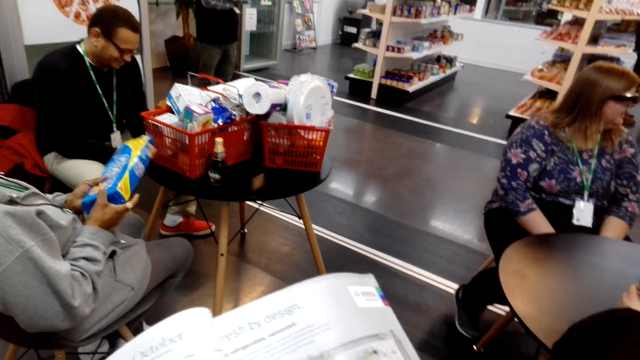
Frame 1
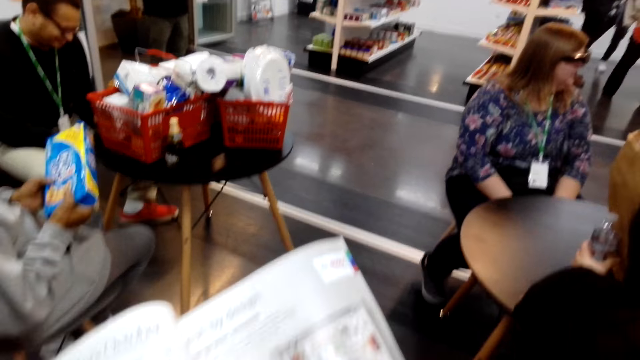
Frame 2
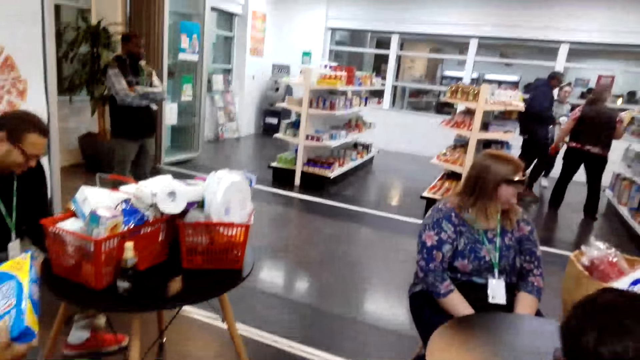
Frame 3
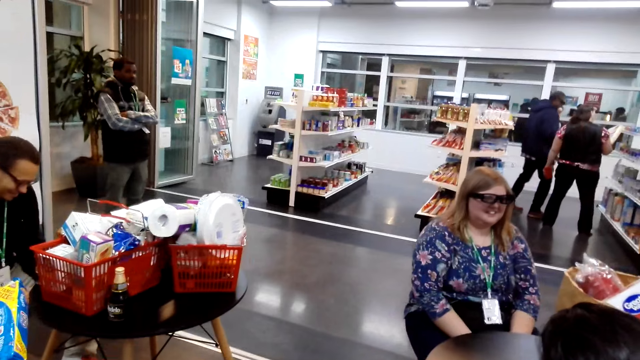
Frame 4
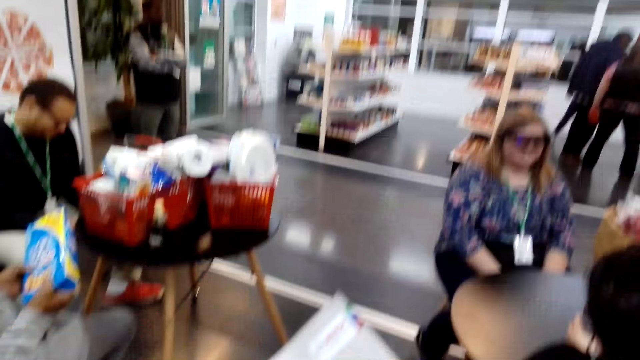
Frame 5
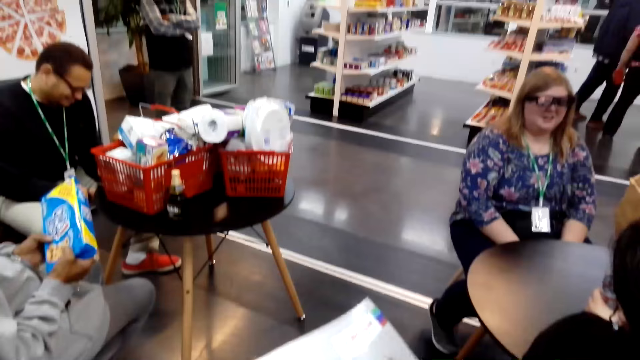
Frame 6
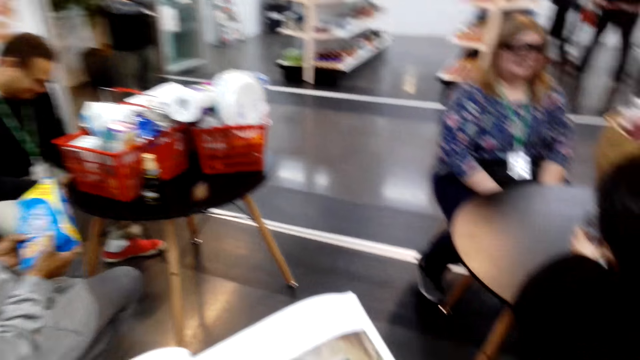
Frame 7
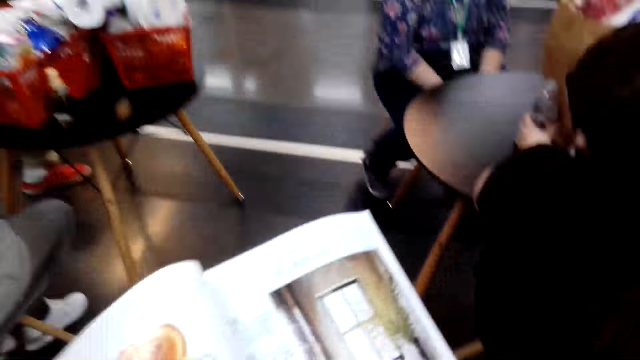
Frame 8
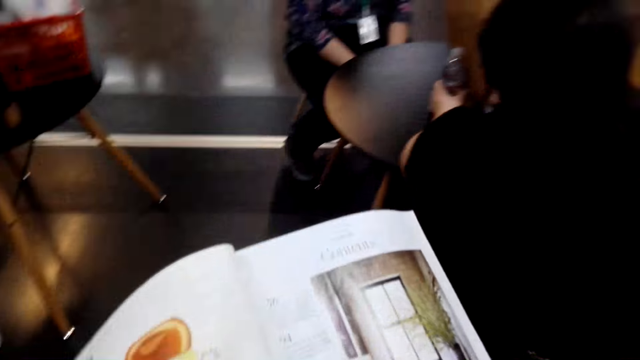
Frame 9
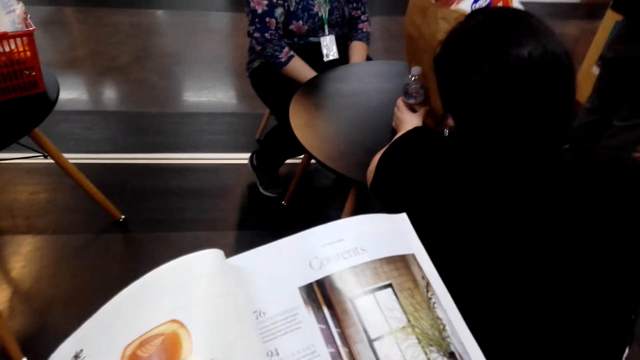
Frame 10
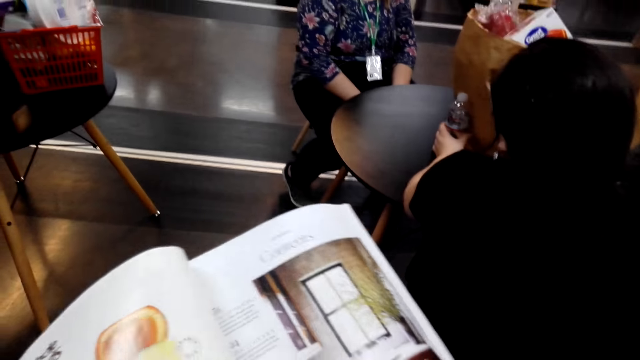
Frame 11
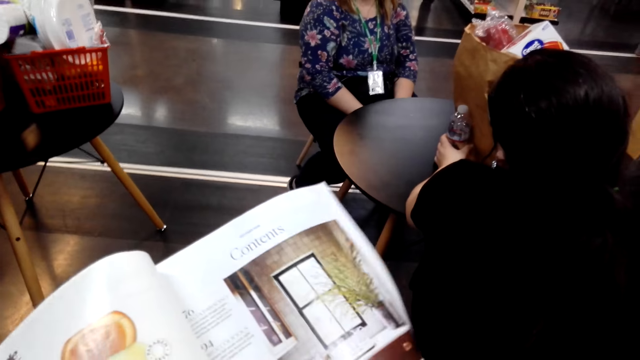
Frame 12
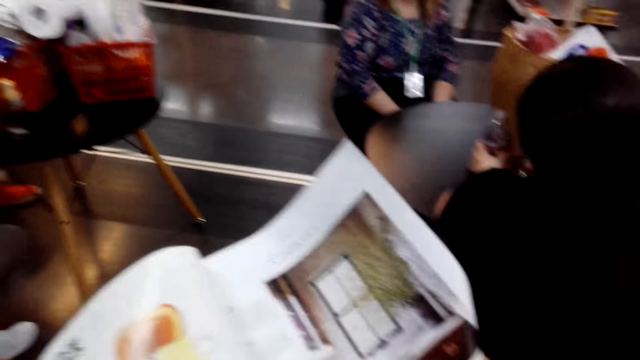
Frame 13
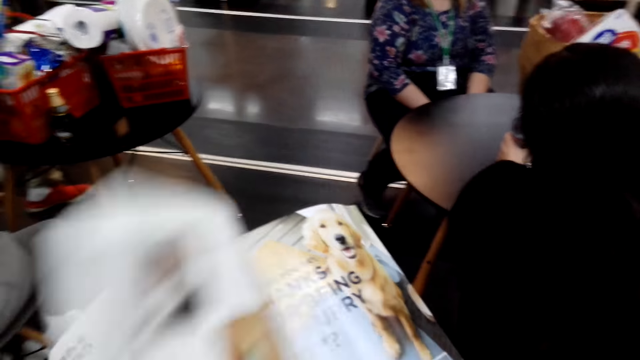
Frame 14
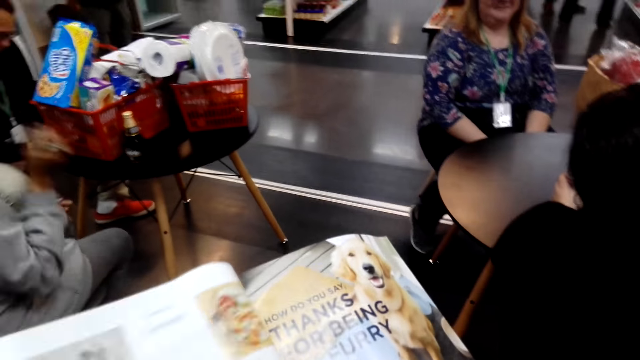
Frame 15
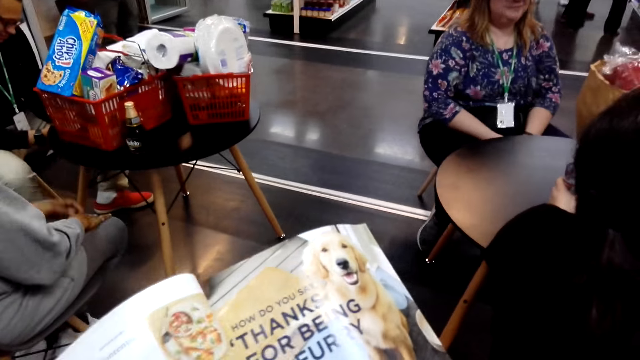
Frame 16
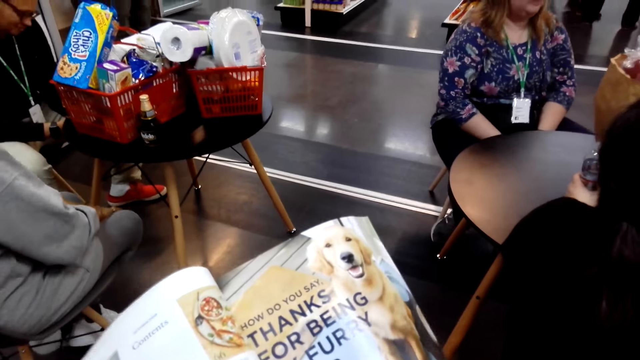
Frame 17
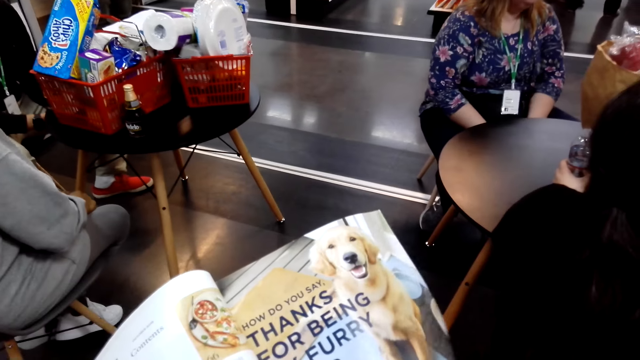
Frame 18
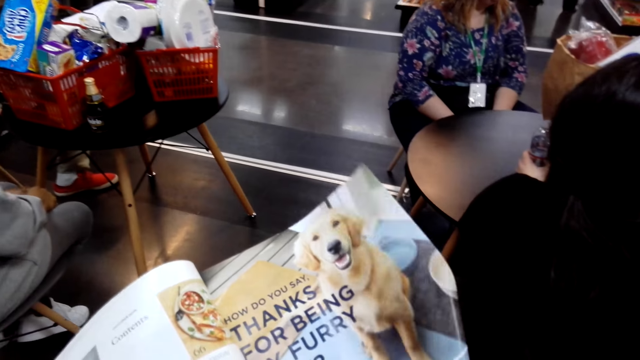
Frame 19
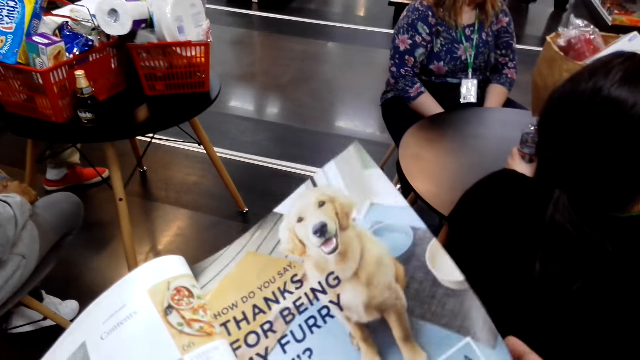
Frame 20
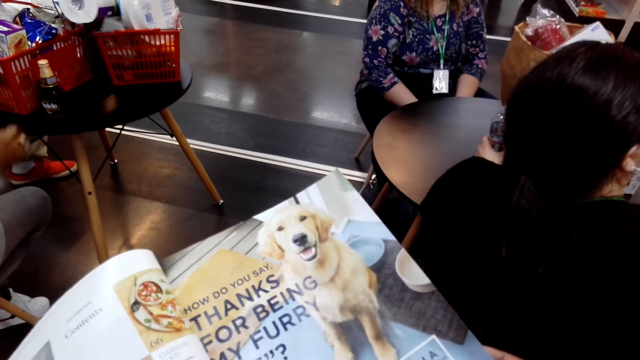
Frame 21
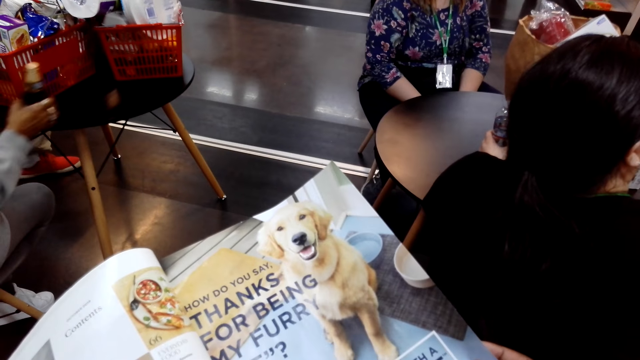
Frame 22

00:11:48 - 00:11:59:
The camera wearer looks around in the supermarket. They turn a magazine page and view the magazine. They turn a magazine page and view the magazine.

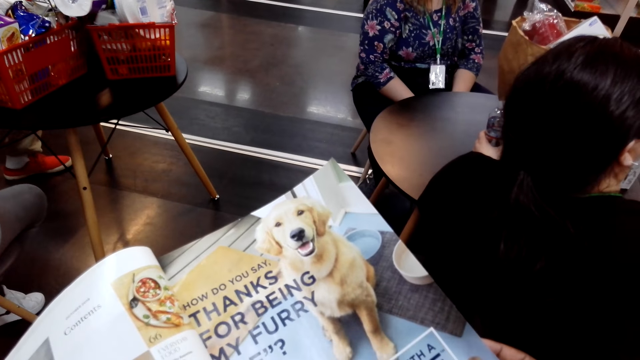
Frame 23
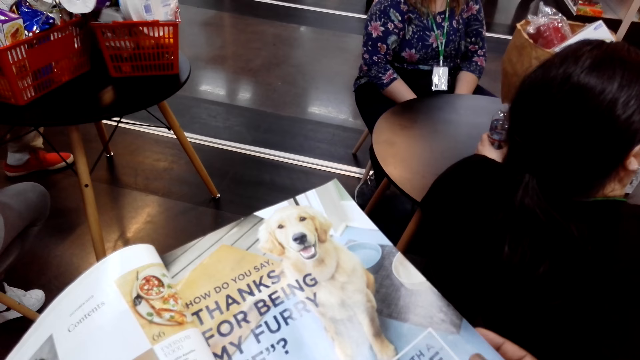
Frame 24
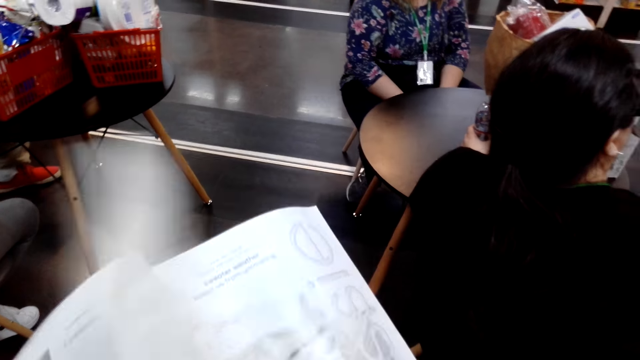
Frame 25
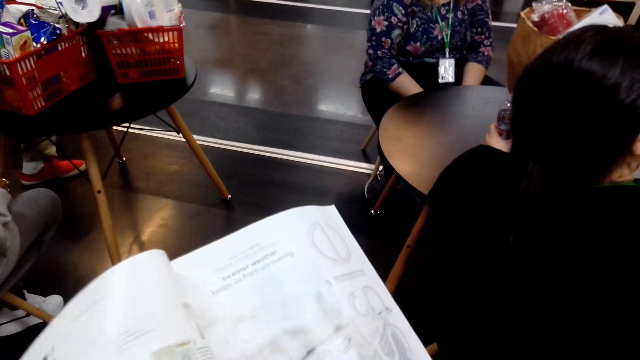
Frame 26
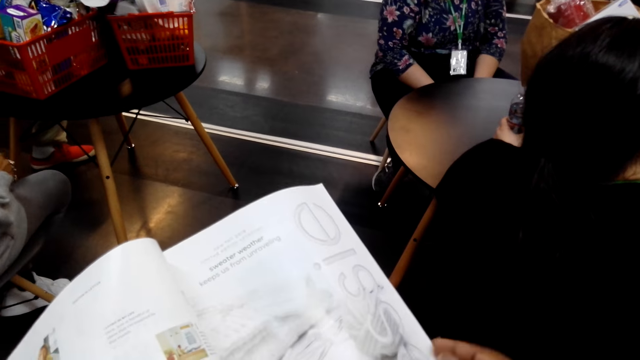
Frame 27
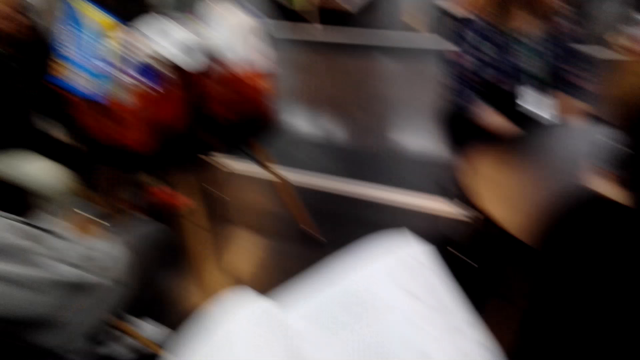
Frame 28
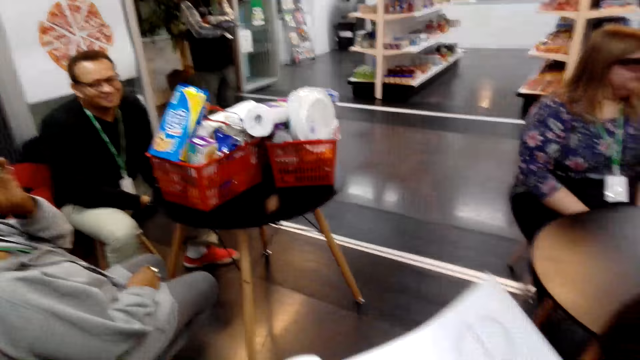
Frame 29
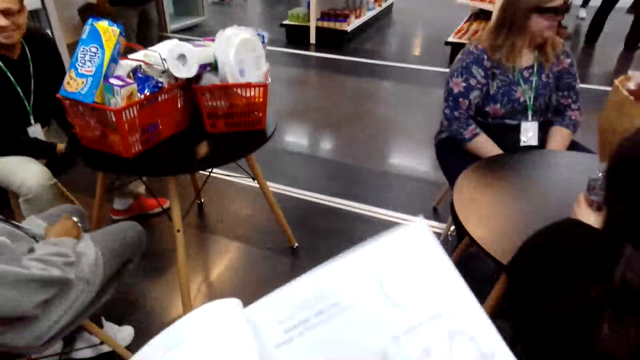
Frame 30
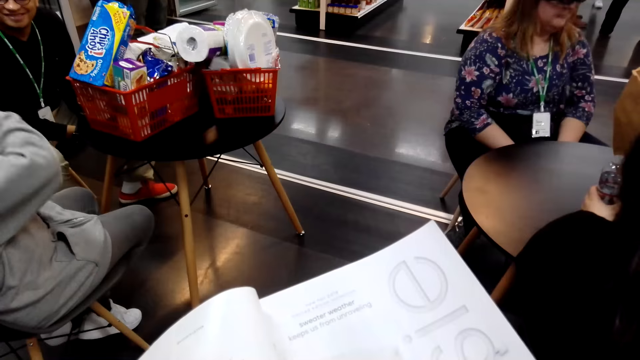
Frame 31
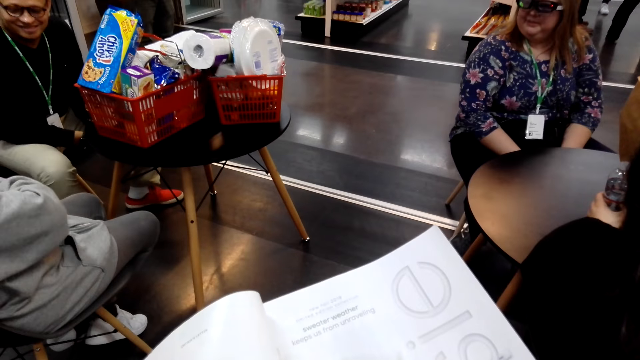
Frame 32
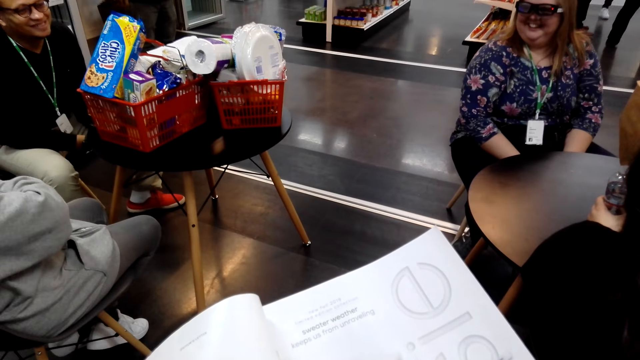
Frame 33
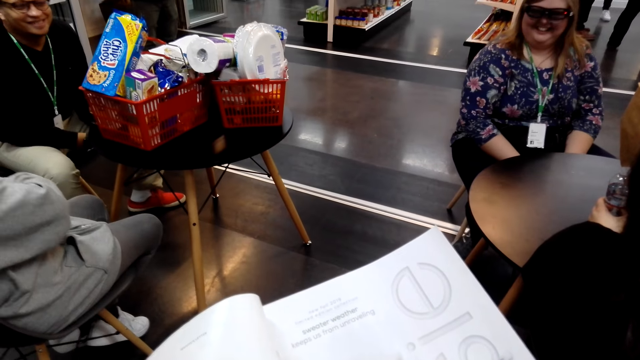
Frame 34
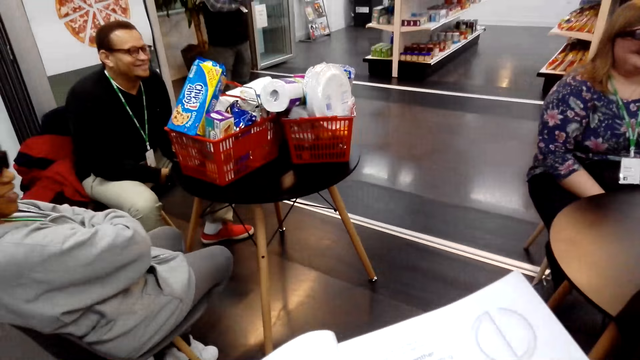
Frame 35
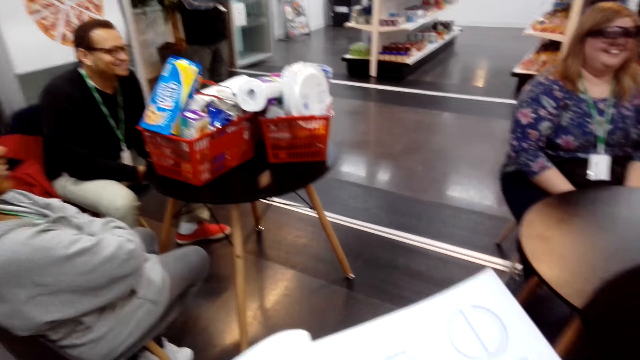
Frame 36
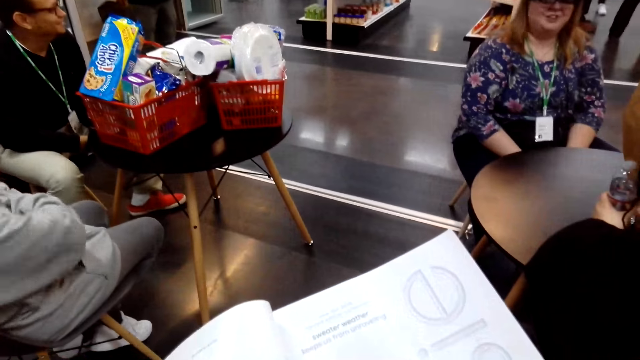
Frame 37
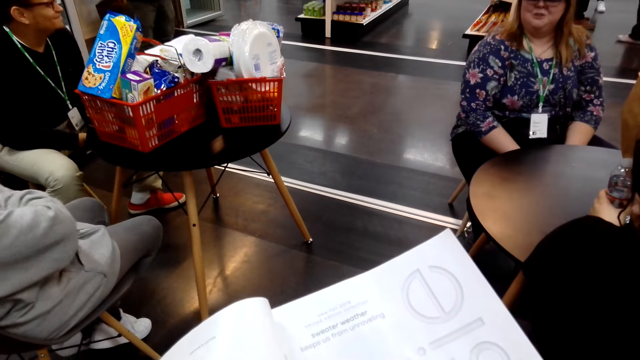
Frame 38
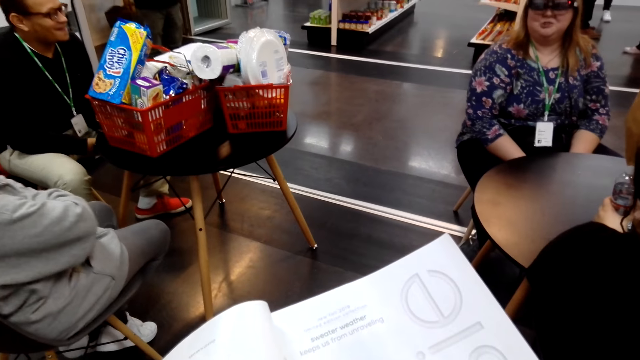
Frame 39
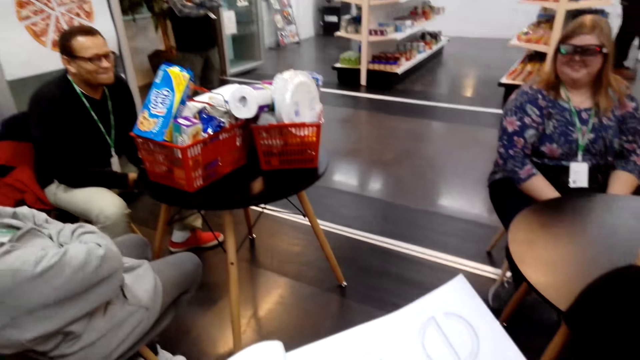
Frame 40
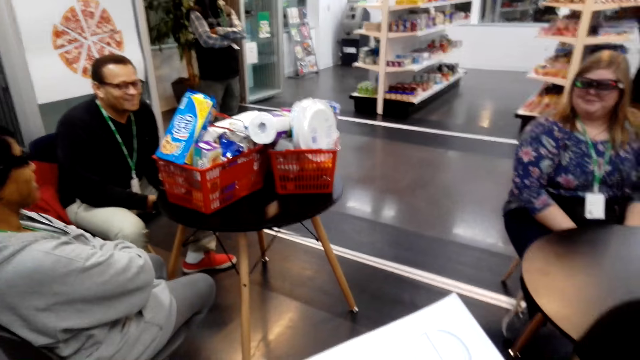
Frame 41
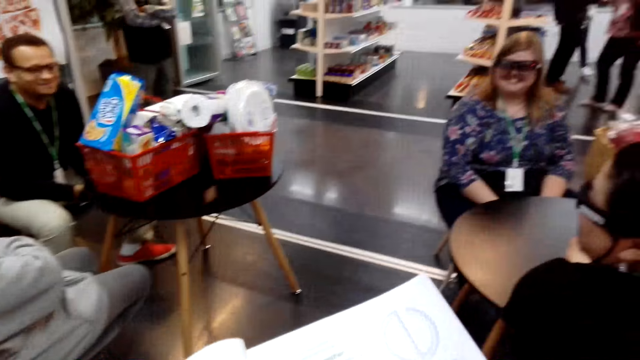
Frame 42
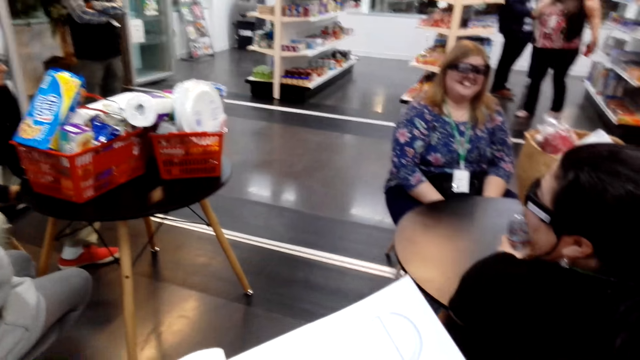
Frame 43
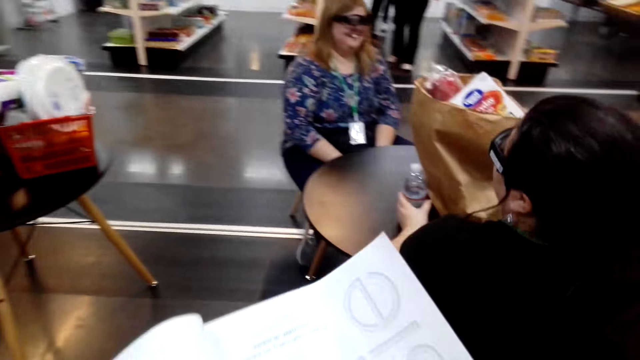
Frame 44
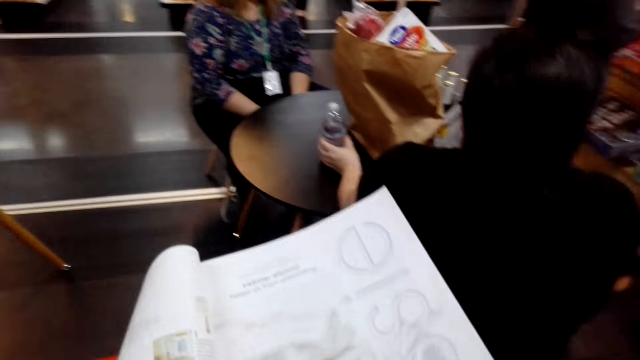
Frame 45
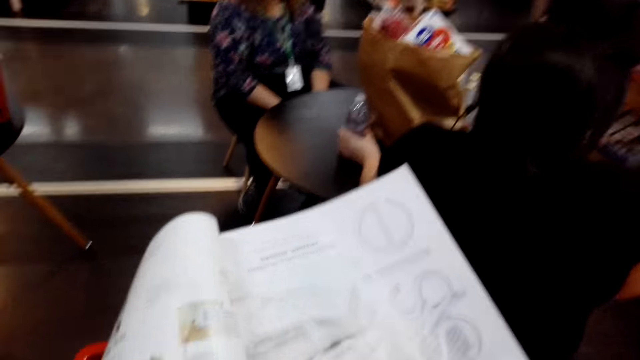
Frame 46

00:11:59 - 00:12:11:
The camera wearer turns a magazine page and views the magazine. They look around the supermarket. They view the magazine.
